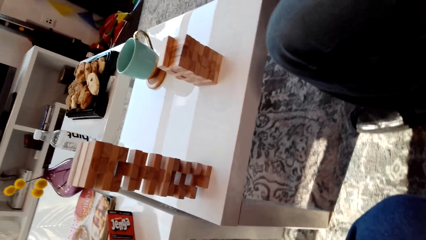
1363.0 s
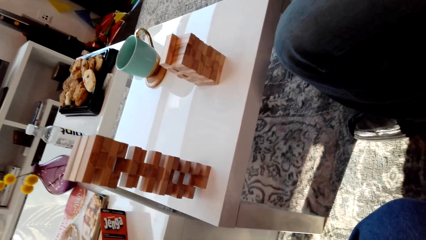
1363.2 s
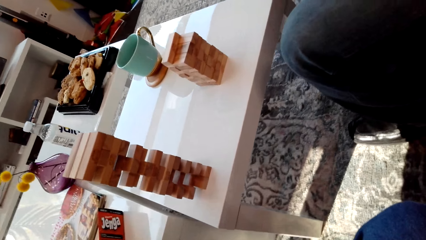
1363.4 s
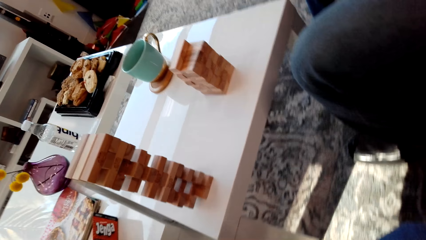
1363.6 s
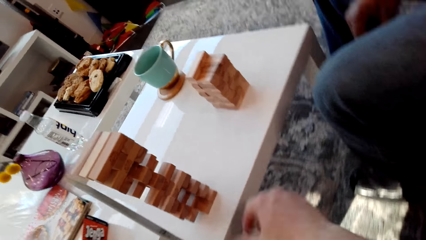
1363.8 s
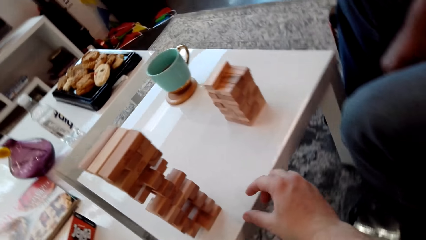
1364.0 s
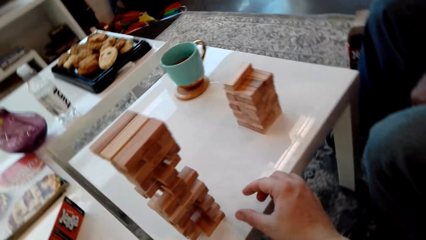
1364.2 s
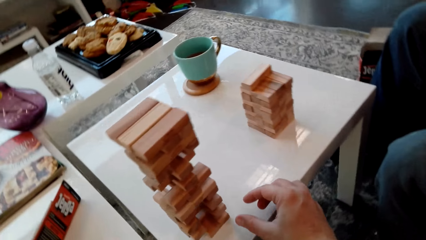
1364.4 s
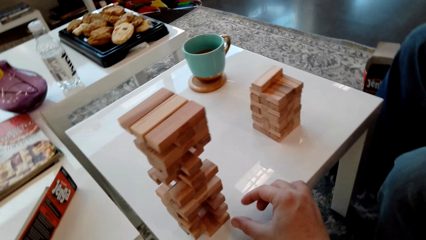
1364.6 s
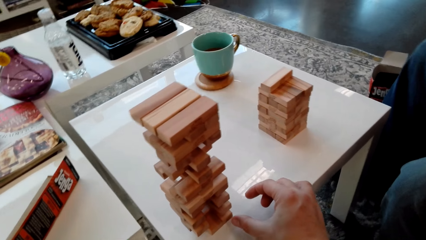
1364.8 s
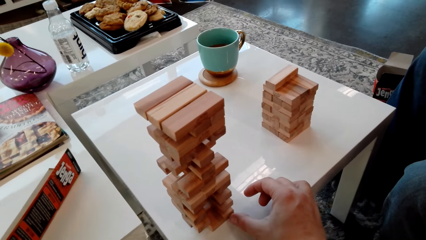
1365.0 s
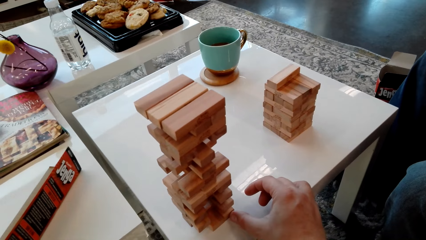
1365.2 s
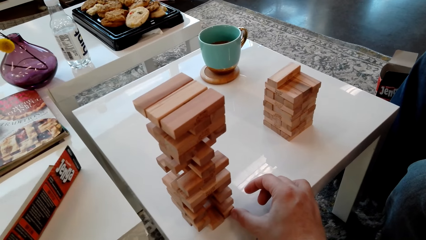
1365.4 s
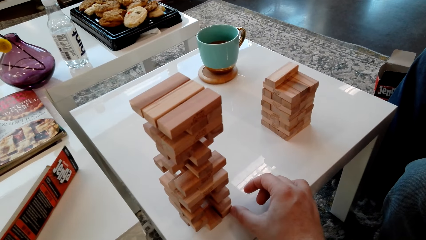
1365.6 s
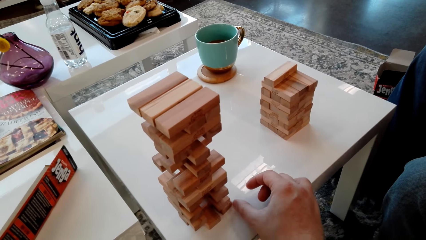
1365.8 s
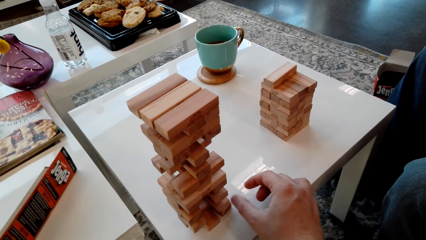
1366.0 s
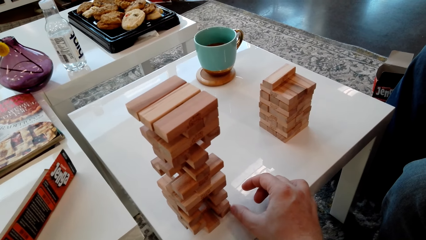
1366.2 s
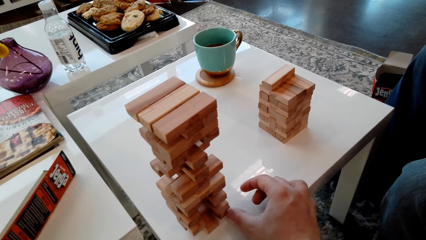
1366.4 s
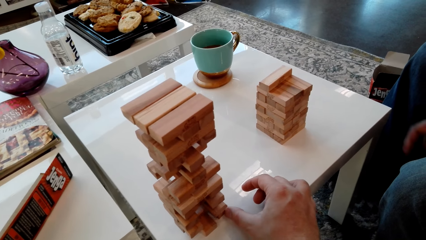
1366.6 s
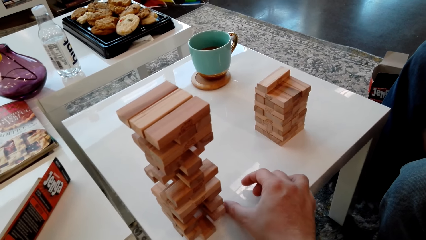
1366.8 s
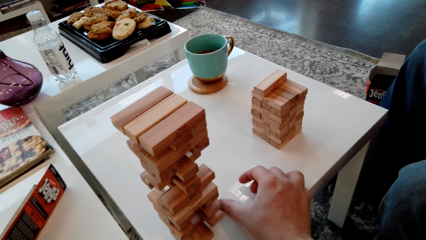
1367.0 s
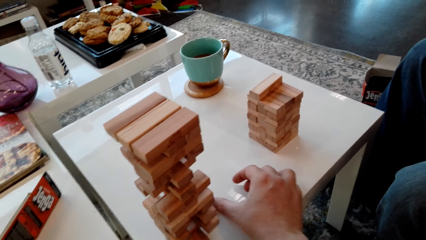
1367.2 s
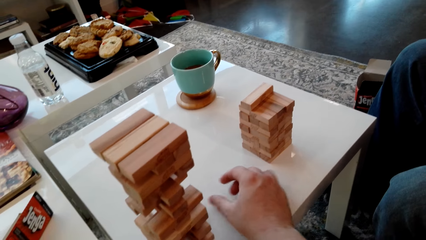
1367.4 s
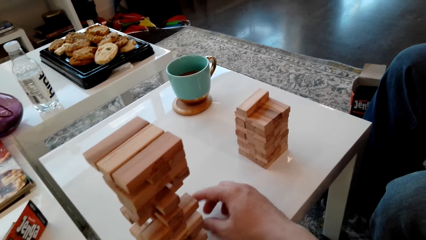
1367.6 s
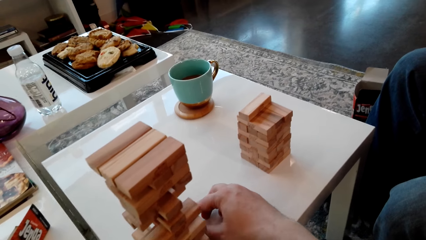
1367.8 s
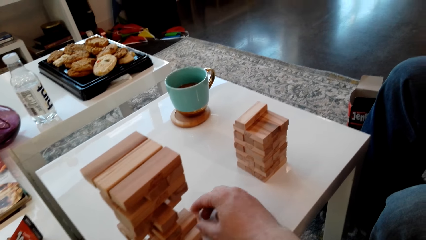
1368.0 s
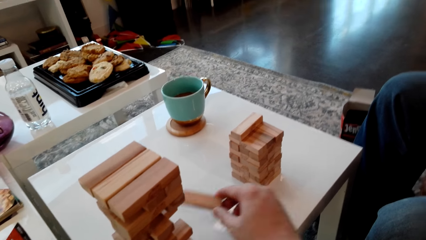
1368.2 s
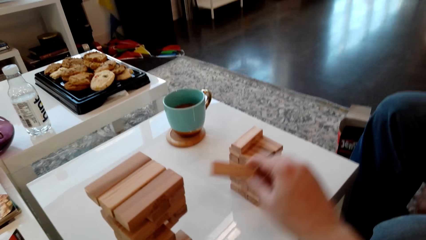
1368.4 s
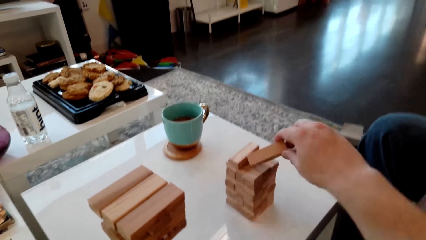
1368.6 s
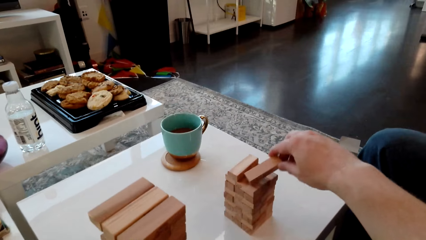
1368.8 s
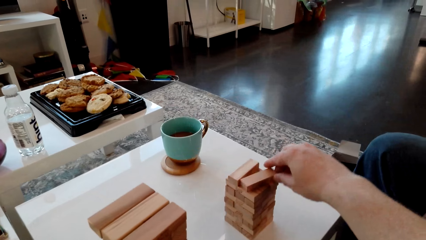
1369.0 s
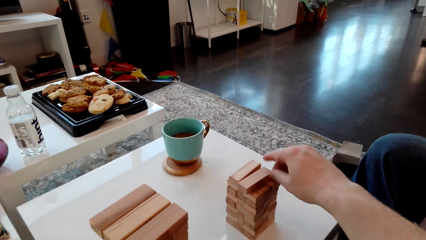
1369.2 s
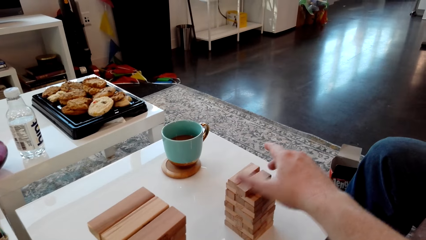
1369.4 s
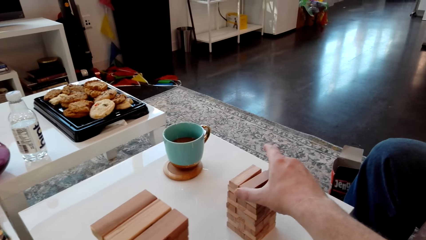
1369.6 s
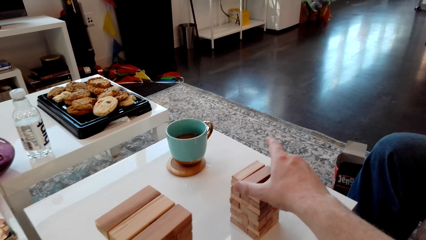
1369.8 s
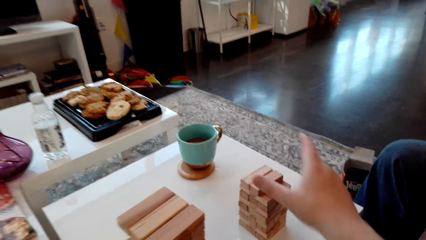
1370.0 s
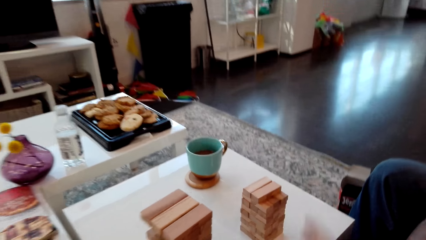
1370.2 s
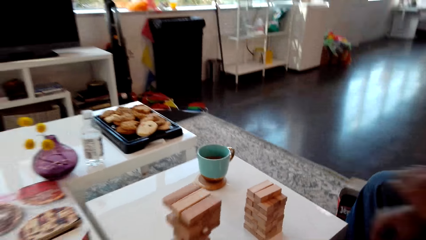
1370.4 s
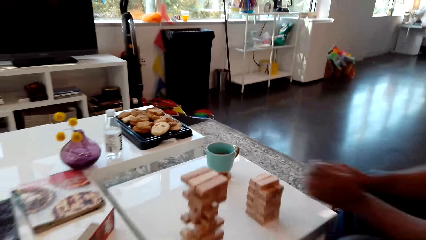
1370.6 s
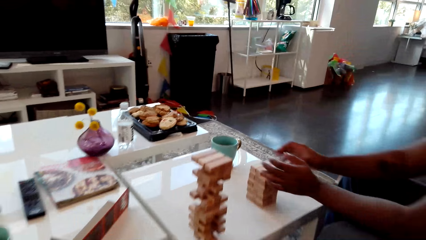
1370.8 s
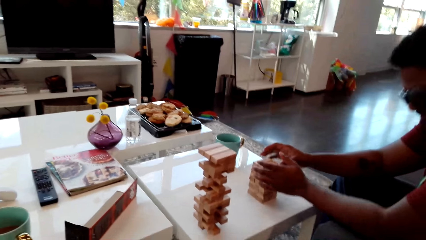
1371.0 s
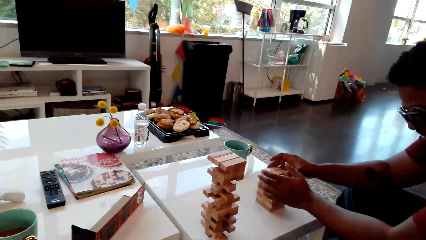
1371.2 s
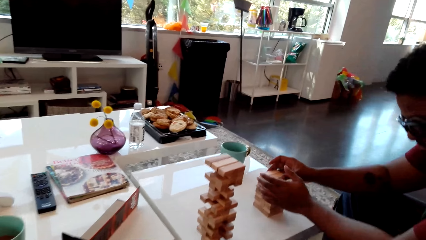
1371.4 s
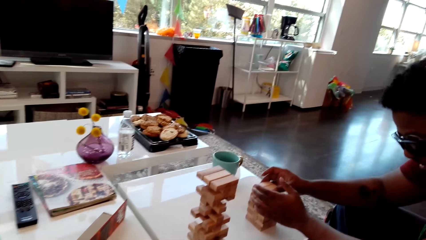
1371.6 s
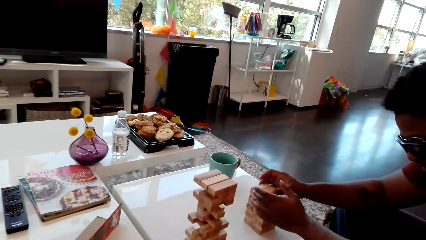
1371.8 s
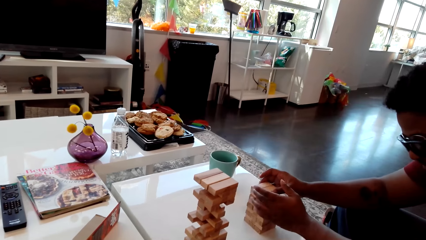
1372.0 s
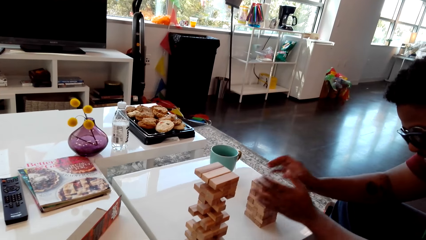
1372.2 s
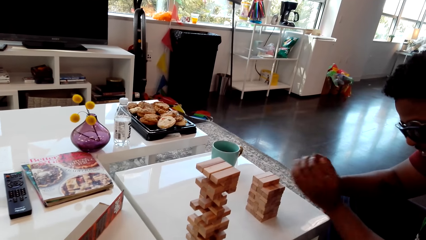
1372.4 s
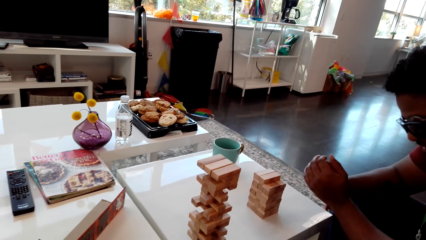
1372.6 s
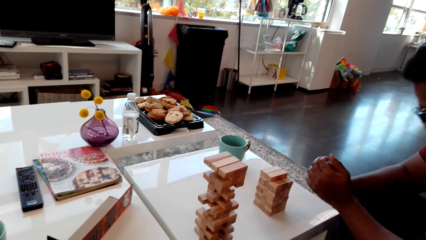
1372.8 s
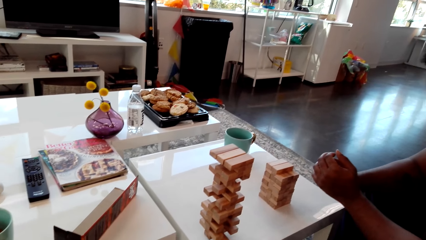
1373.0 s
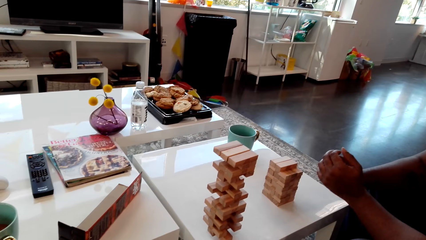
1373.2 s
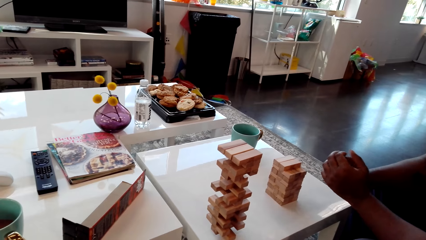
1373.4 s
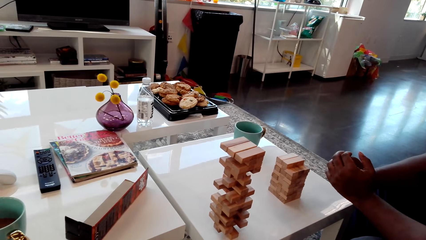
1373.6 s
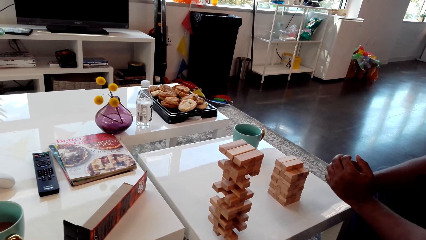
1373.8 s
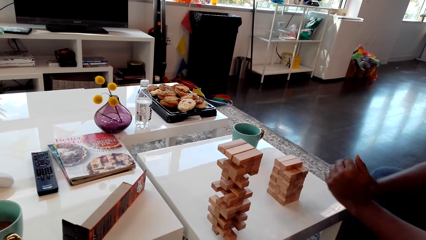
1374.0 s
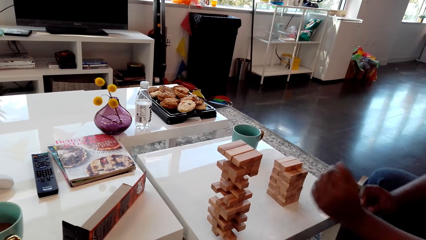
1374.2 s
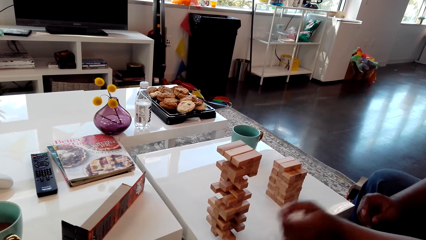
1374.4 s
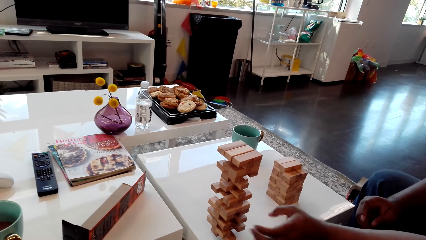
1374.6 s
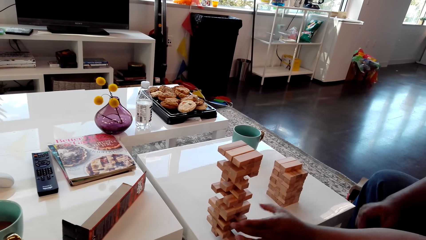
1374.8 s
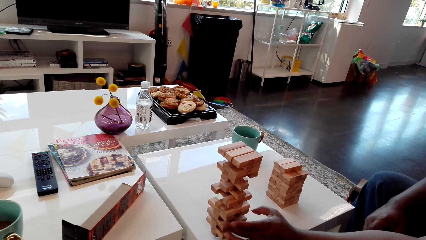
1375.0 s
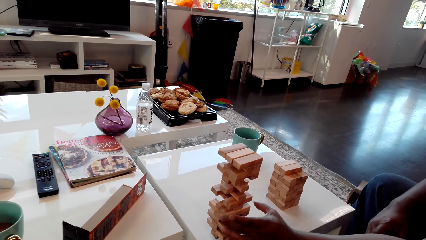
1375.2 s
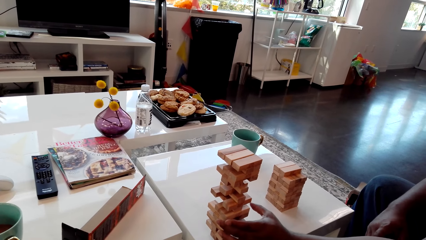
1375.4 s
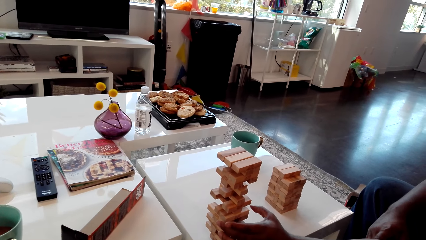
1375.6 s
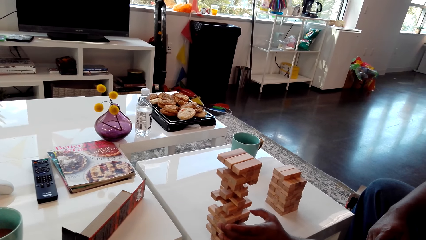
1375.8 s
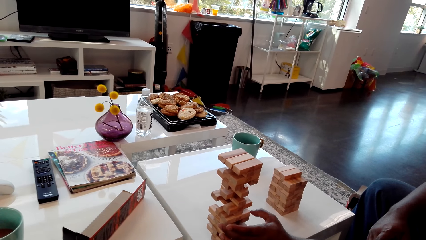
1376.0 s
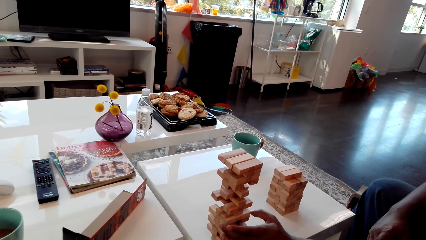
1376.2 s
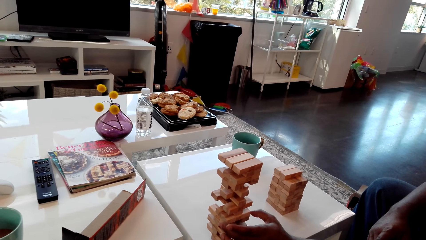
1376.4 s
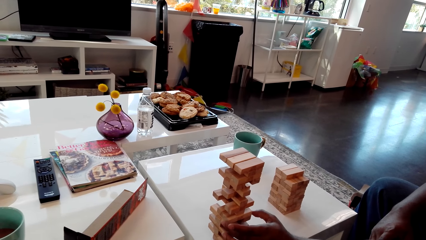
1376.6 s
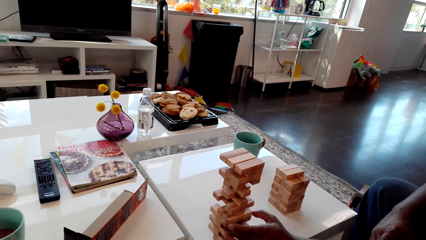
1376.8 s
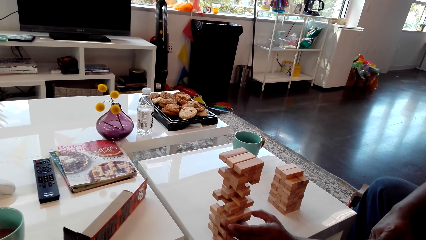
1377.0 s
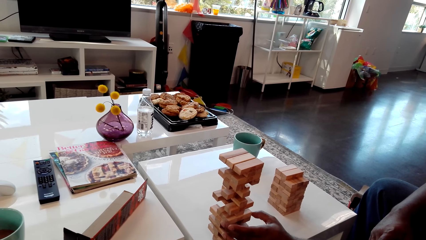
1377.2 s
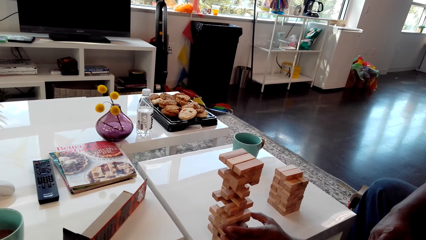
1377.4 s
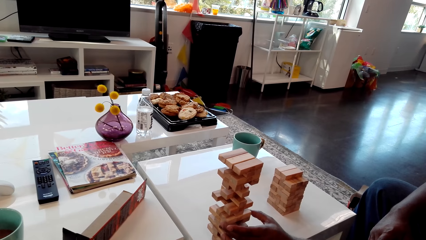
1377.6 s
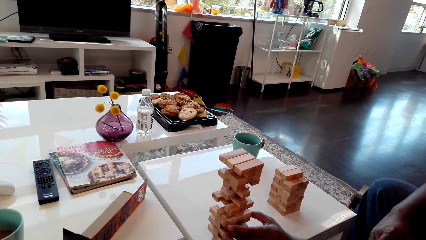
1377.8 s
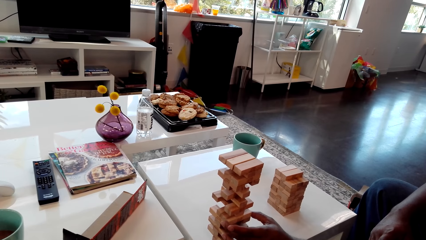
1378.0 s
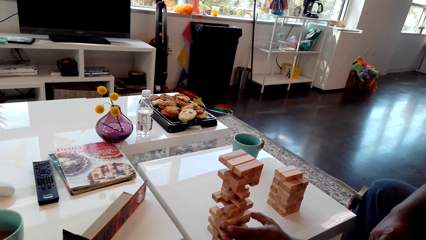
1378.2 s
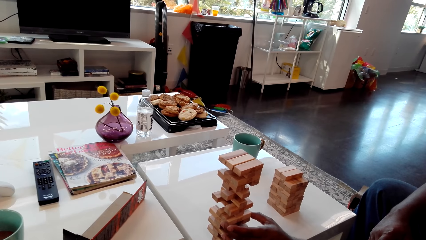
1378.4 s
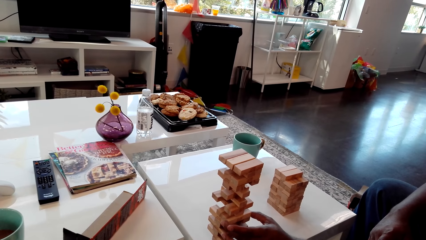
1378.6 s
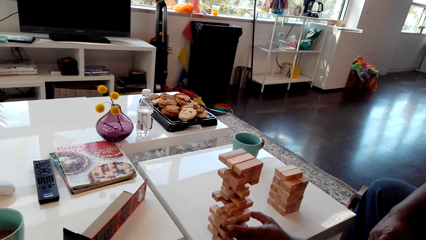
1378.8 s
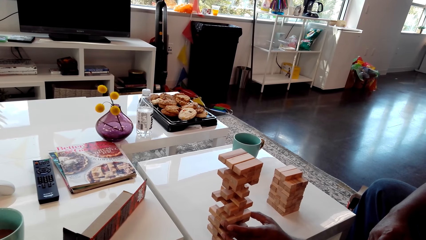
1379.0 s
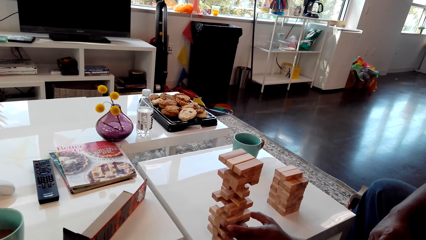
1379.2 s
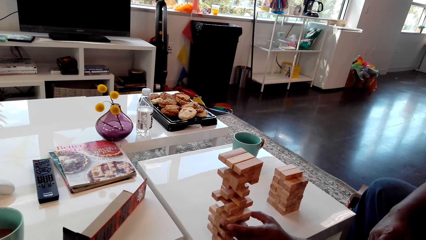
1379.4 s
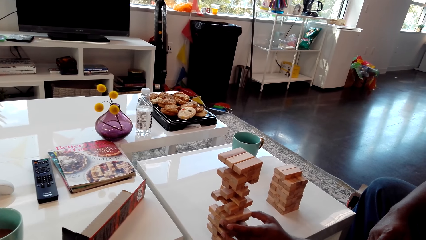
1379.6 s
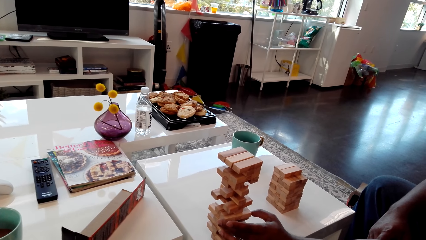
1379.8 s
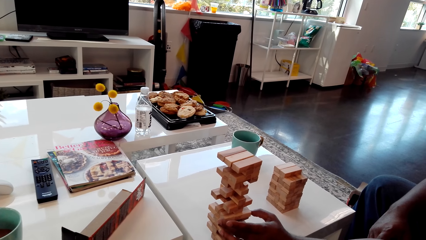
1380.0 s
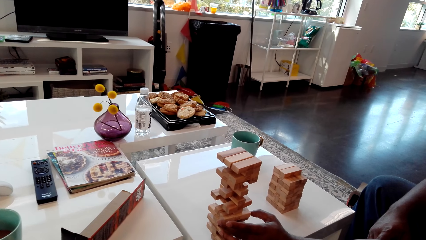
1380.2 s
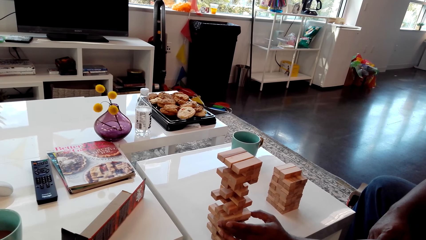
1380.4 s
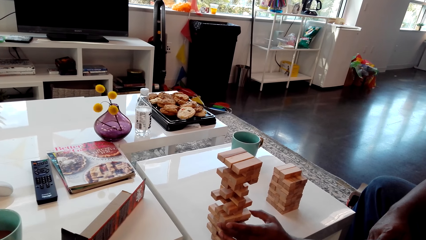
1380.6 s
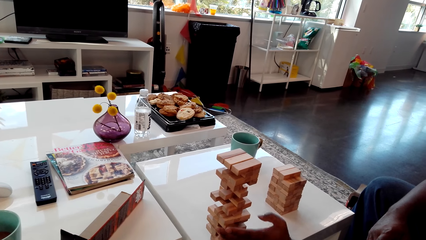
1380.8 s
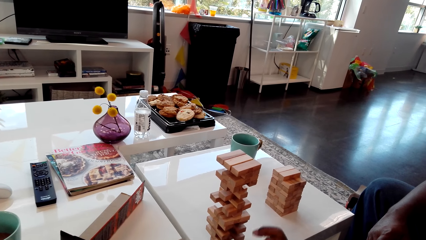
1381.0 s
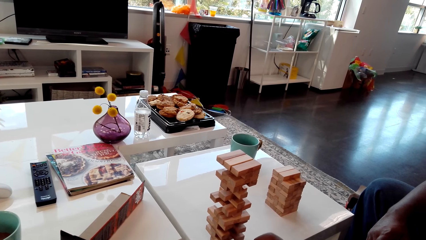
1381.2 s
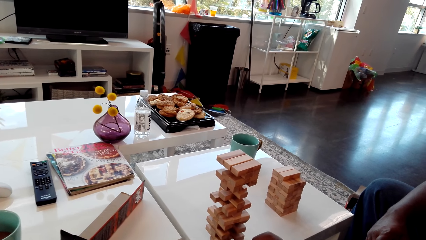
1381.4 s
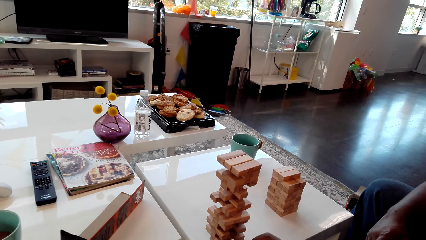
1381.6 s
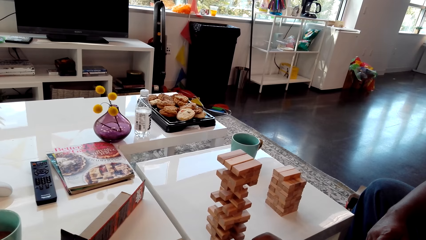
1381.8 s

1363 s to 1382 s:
The camera wearer removes the giant tumbling blocks from the tower. They put the giant tumbling blocks on the table. A man holds the giant tumbling blocks tower. The man removes the giant tumbling blocks from the tower.
